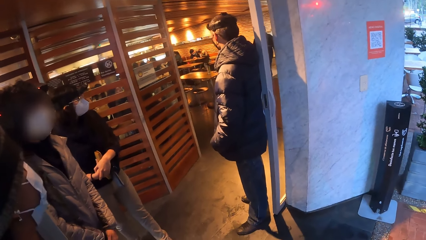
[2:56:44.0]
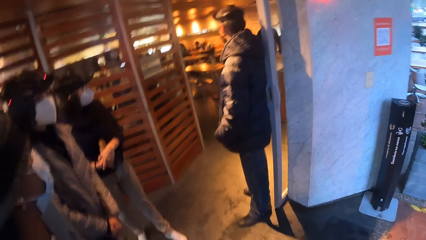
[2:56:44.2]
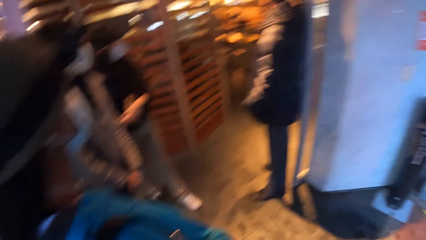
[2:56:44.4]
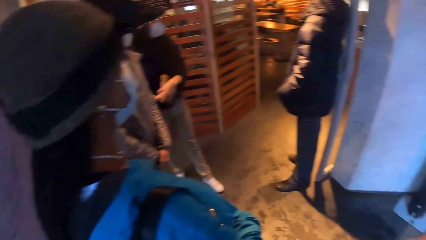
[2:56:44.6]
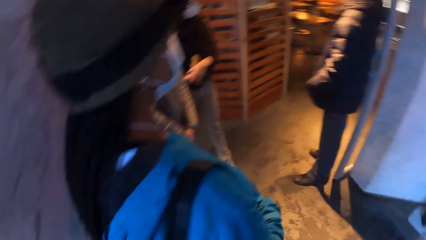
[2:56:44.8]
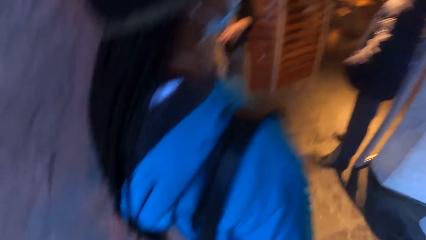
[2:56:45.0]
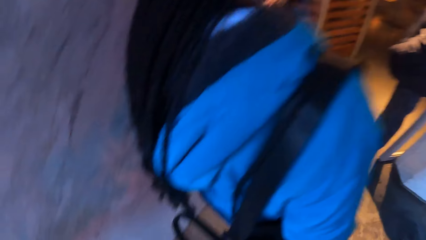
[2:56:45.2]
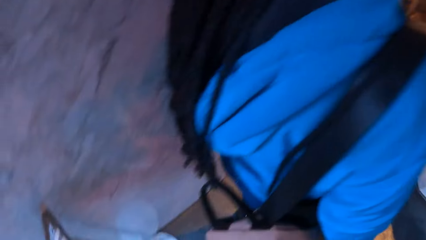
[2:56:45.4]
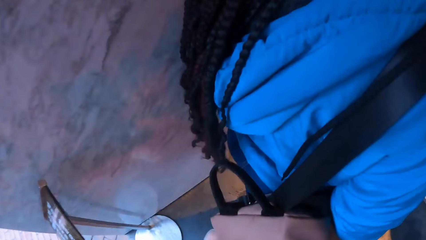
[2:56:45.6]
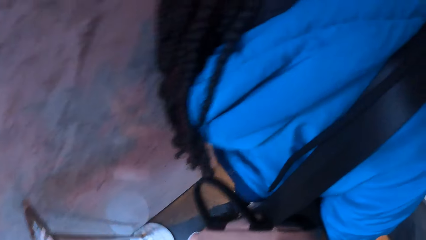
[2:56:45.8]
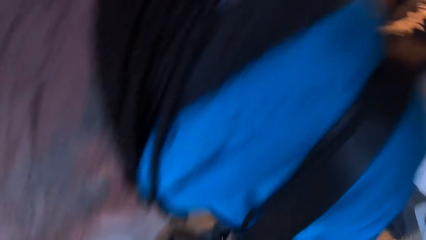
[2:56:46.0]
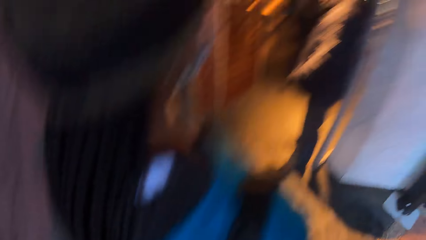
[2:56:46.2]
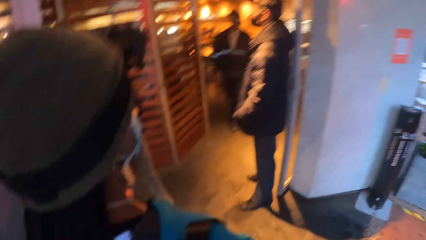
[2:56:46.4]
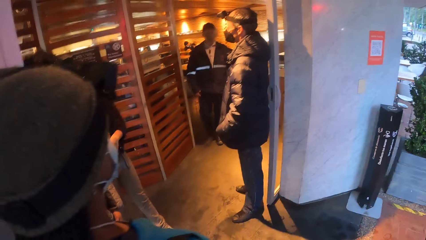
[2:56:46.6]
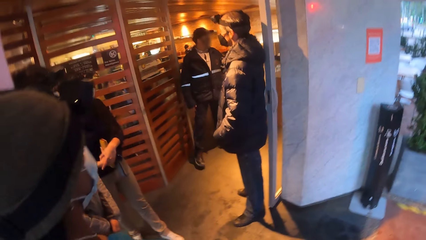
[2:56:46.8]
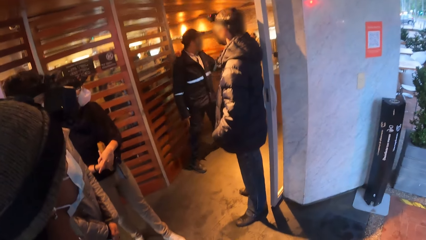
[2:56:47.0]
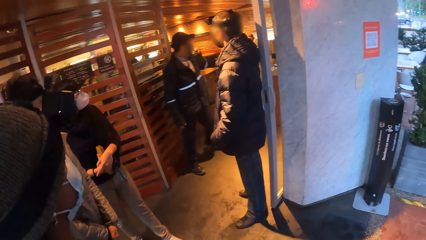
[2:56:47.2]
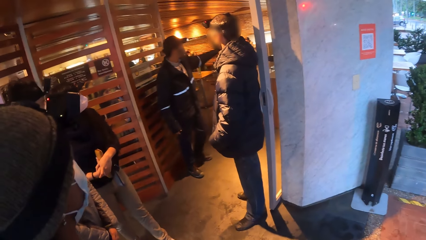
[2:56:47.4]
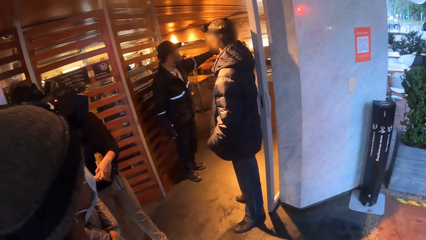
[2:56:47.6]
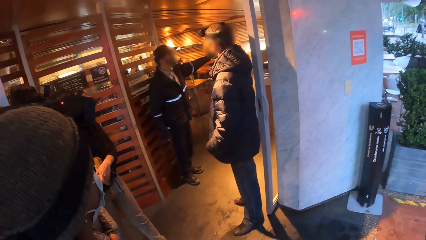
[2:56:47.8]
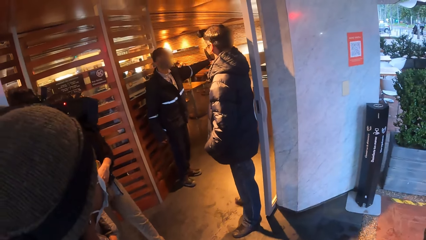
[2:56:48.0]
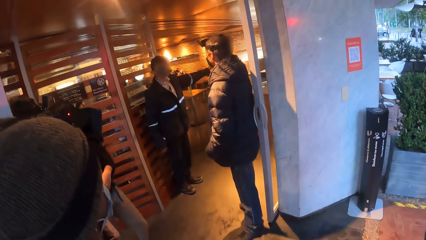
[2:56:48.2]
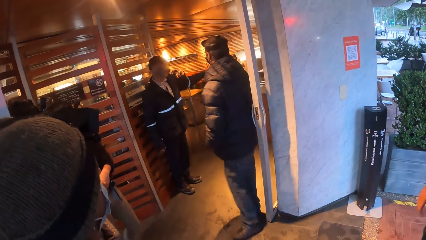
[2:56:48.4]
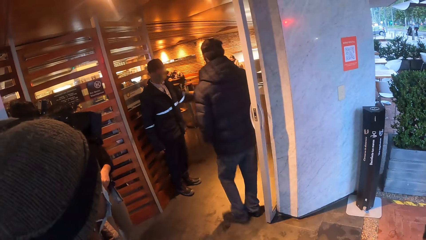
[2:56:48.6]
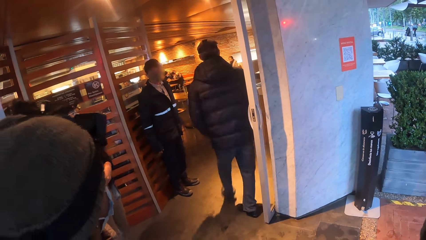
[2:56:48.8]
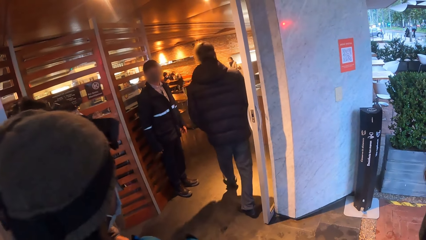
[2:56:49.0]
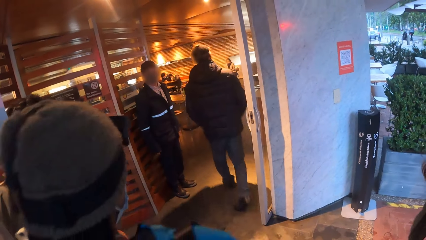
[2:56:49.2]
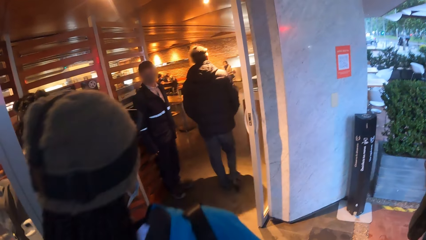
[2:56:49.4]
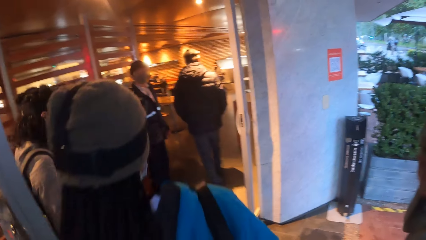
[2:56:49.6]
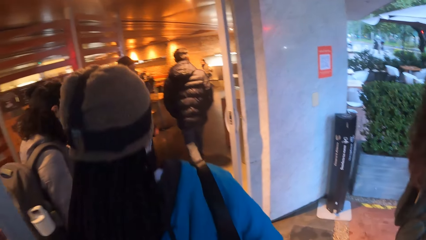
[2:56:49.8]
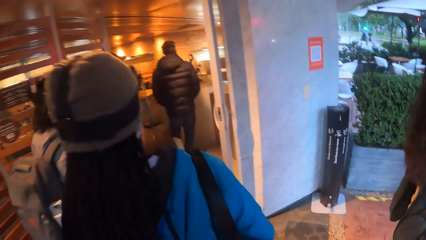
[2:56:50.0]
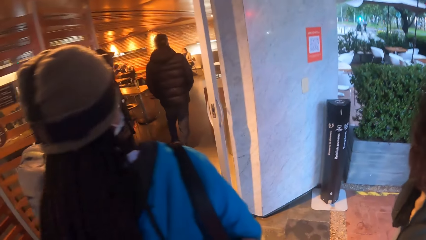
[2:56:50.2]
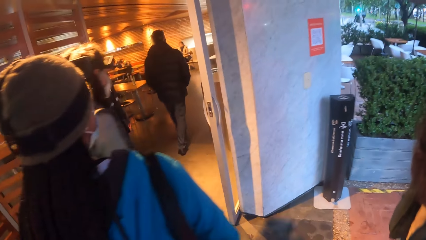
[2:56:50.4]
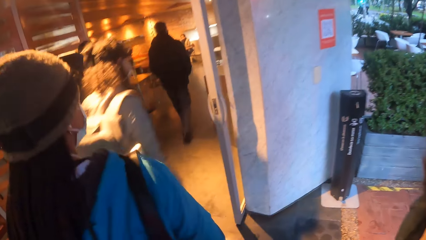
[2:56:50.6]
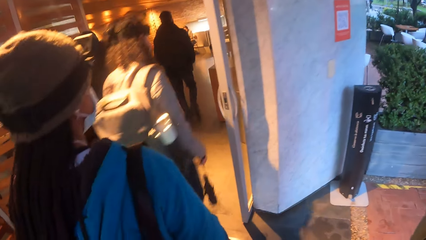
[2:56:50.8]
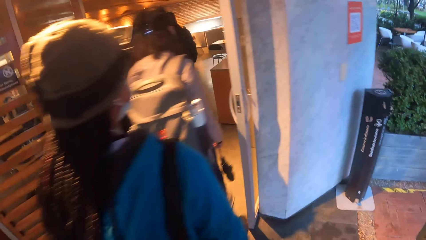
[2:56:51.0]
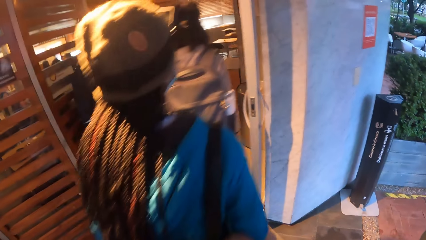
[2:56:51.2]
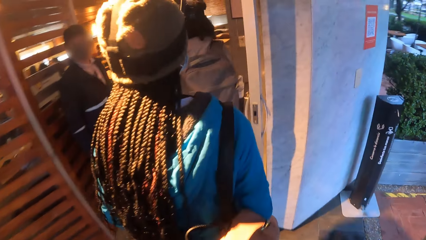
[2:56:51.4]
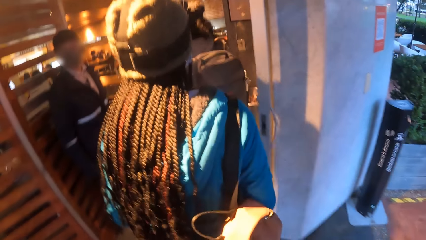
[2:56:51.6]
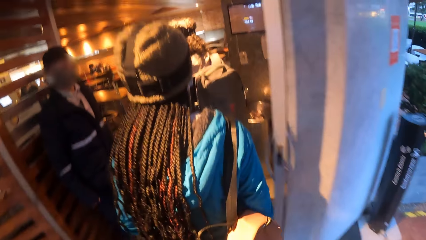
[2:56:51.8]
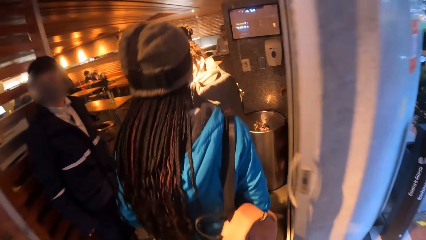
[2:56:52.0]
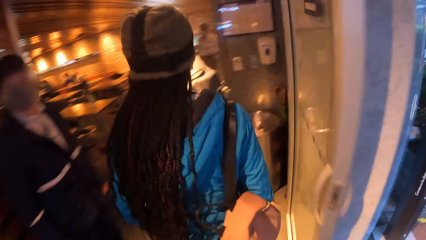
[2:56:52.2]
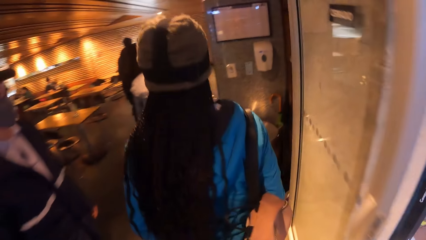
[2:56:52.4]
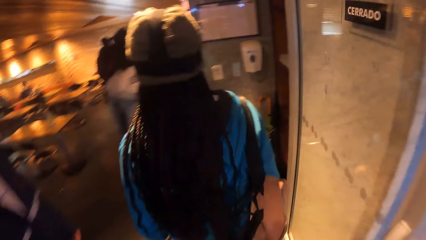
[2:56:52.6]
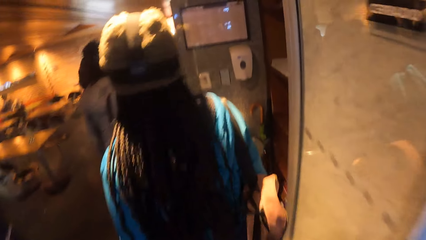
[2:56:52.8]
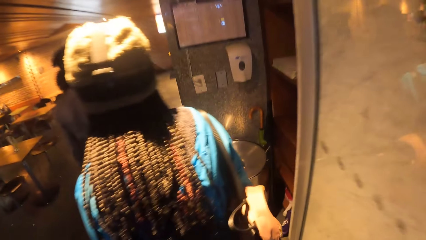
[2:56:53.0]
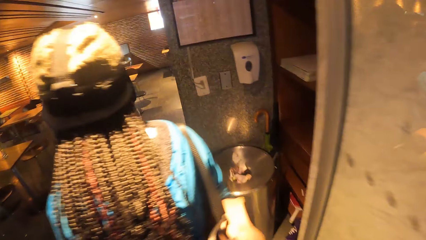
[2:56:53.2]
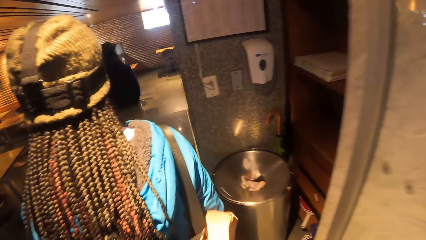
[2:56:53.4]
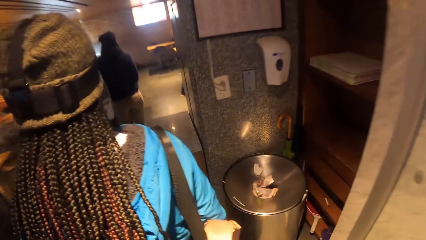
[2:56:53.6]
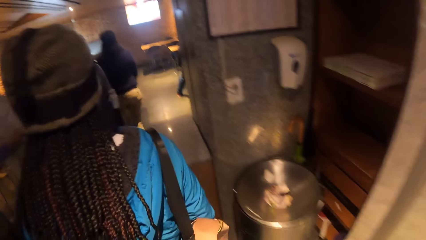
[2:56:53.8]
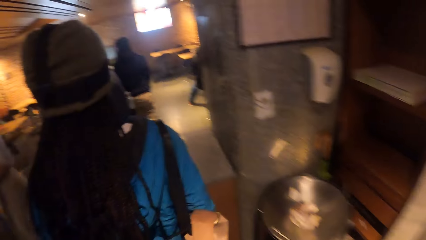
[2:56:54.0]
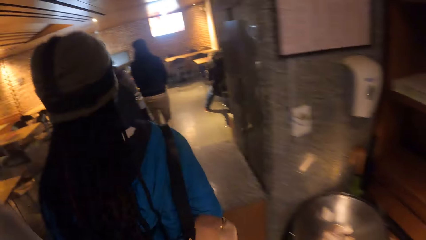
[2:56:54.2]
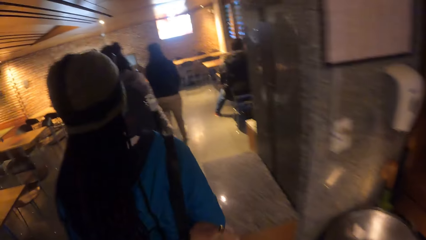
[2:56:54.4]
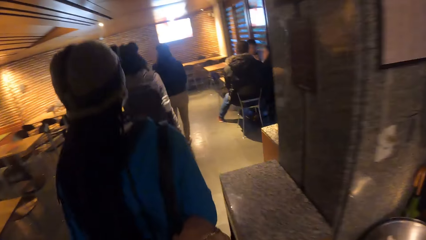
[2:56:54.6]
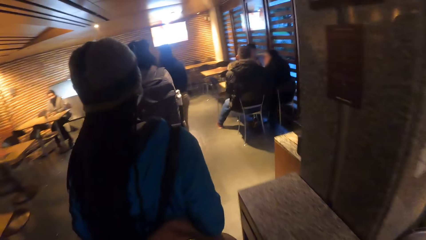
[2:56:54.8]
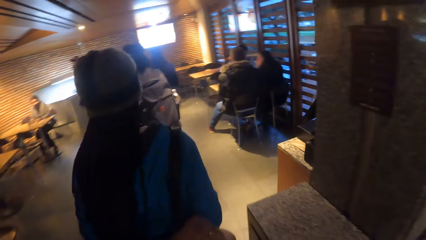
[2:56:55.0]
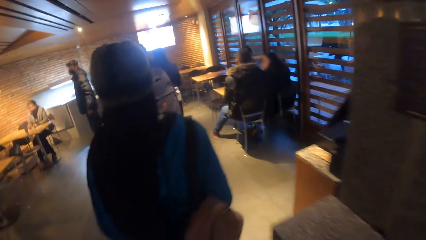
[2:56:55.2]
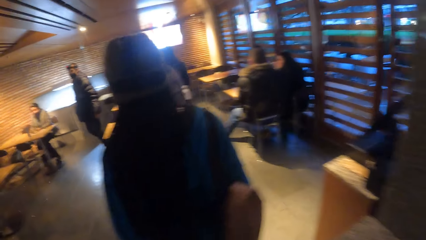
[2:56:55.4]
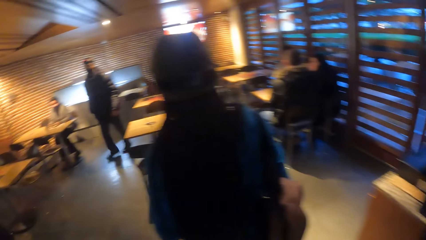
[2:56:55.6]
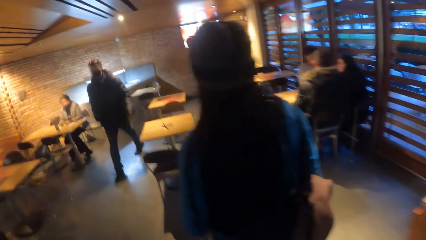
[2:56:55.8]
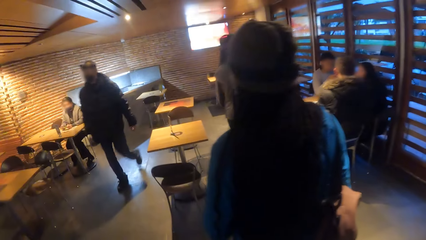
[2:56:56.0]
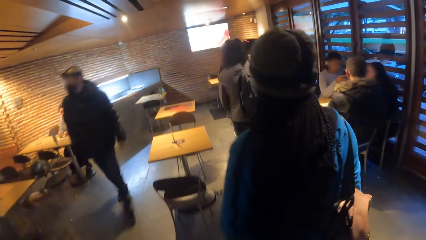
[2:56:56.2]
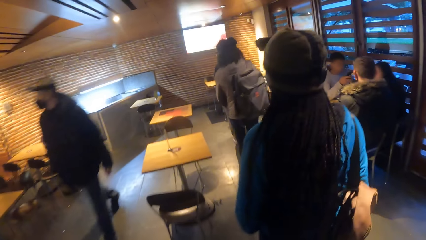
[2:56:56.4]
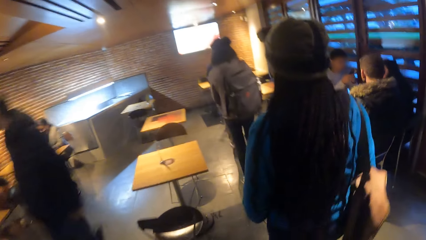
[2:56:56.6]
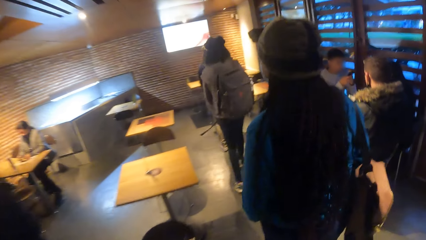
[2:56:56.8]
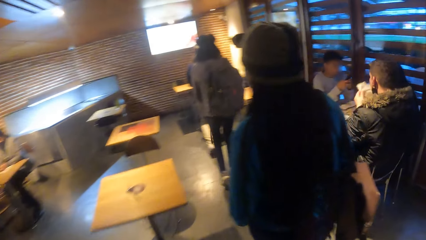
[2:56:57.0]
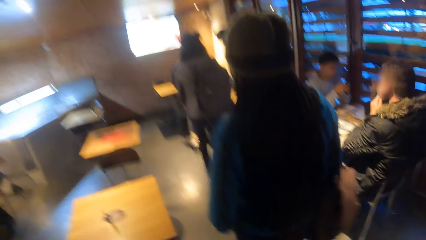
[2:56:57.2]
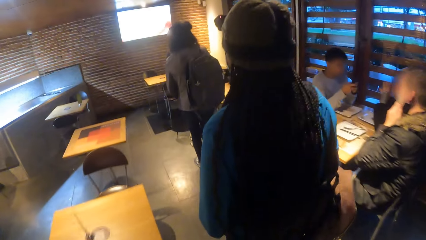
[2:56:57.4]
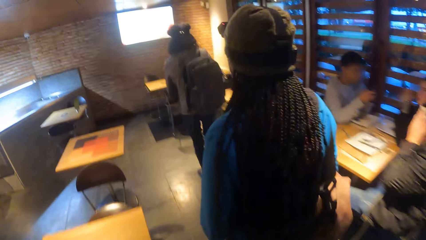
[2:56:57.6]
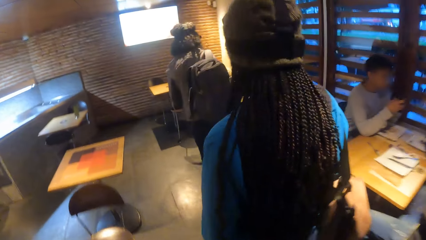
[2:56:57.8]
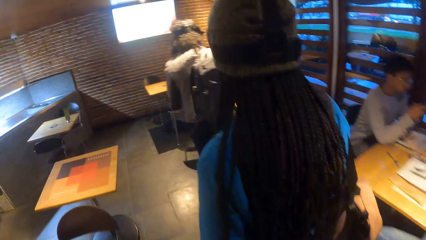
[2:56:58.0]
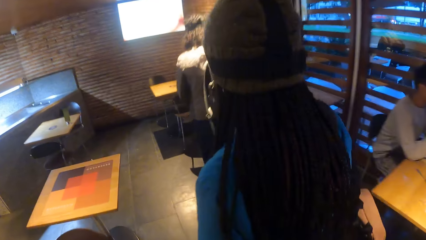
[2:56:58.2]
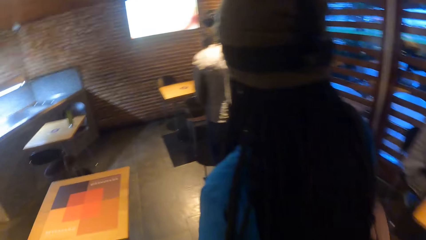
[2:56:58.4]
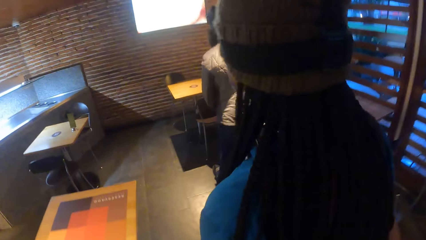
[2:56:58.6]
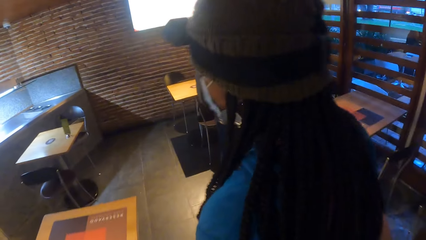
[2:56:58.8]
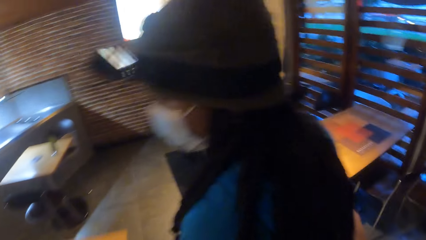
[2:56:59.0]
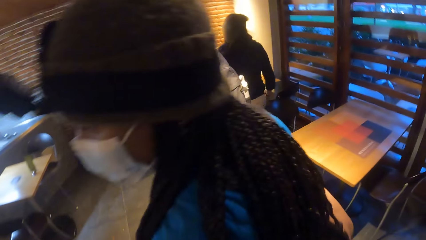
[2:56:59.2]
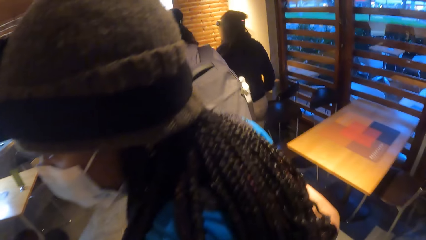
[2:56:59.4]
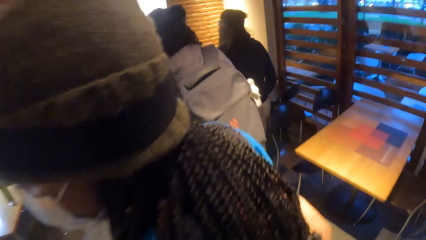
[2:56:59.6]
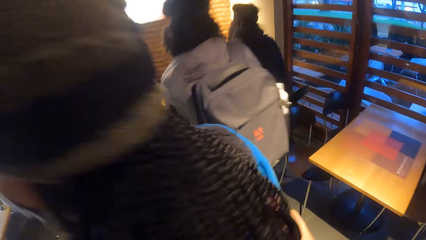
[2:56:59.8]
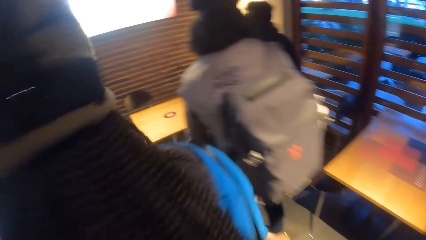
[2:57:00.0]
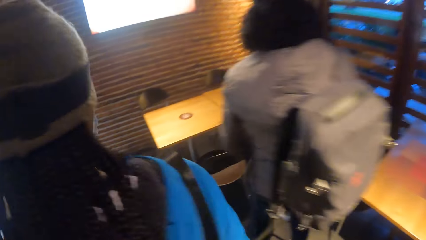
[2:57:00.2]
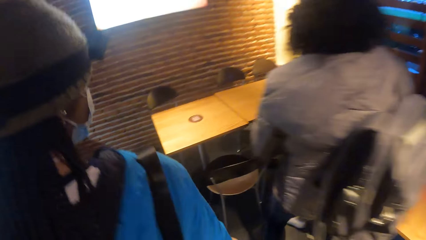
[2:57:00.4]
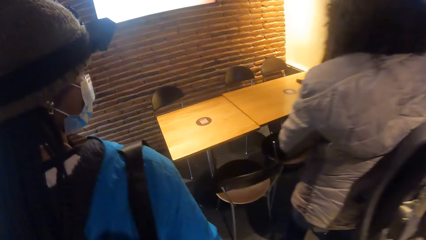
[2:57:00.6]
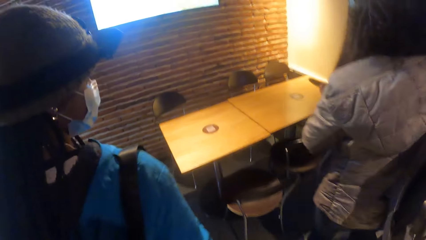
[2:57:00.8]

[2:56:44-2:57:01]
The camera wearer looks behind a woman. They look forward. They walk into the restaurant with the group of people.
